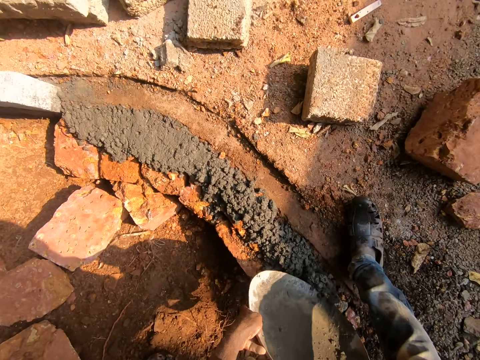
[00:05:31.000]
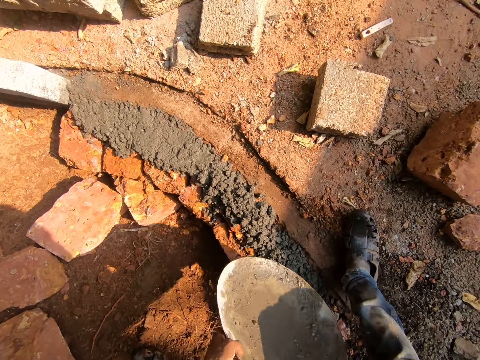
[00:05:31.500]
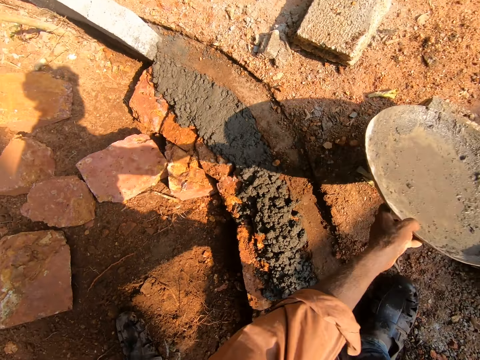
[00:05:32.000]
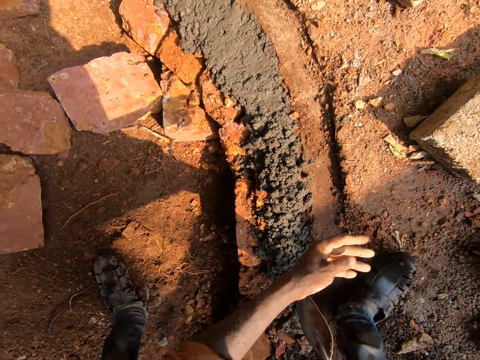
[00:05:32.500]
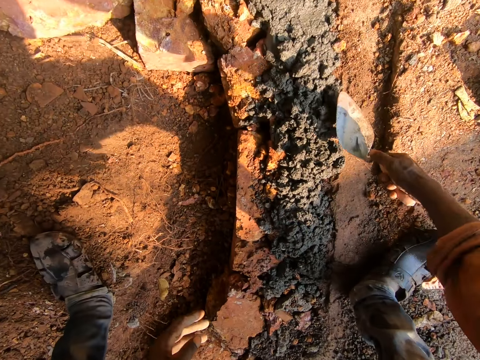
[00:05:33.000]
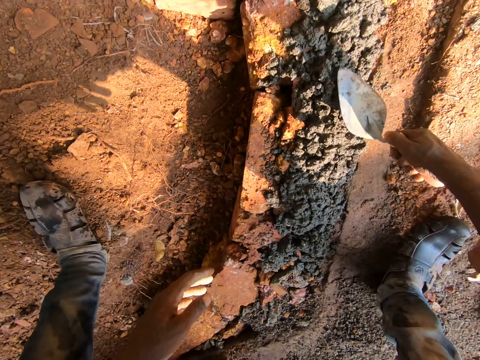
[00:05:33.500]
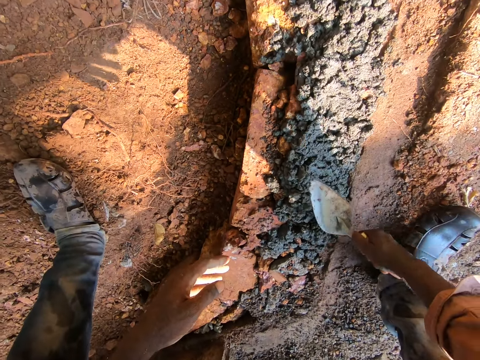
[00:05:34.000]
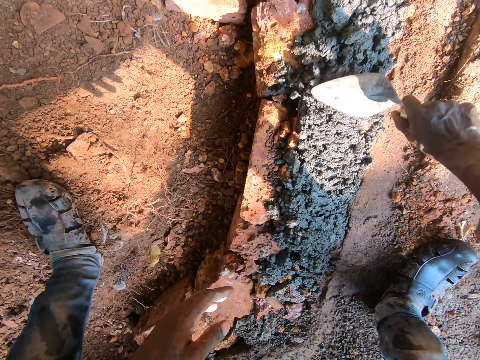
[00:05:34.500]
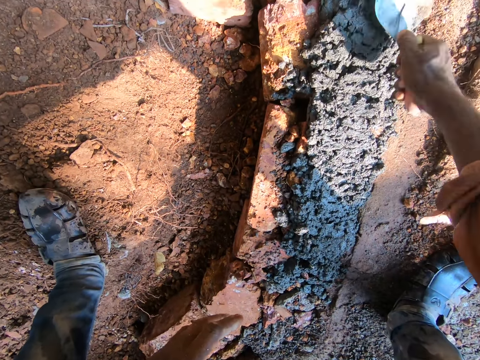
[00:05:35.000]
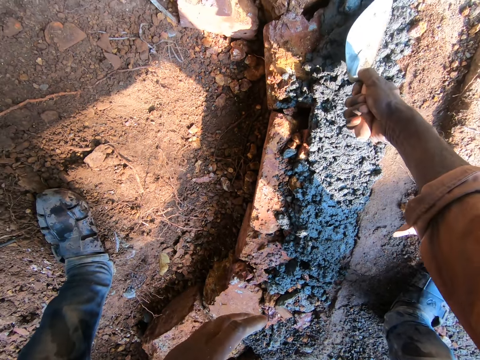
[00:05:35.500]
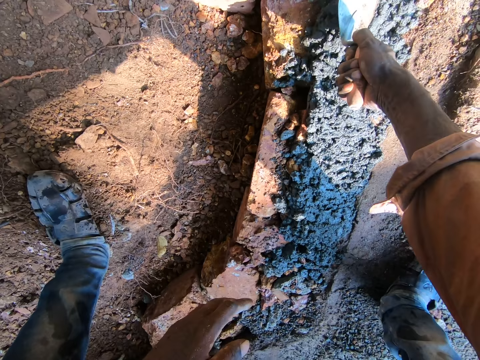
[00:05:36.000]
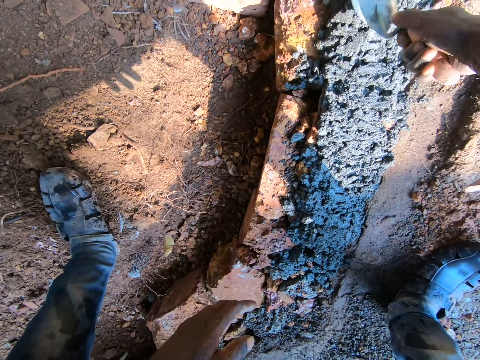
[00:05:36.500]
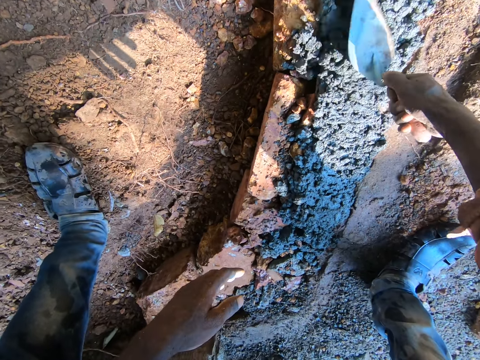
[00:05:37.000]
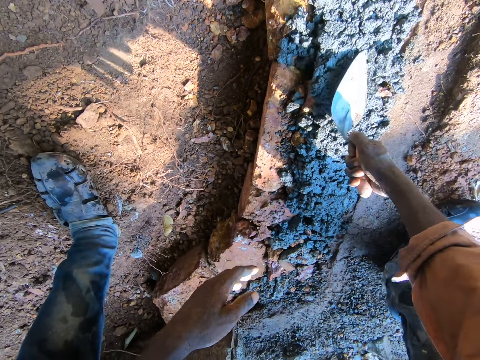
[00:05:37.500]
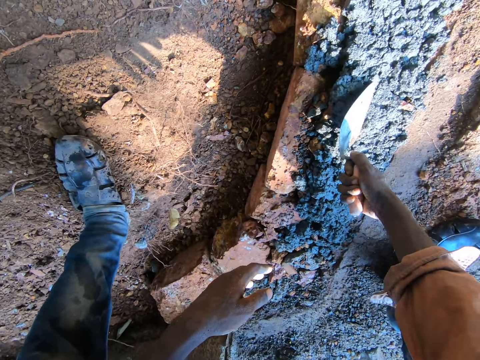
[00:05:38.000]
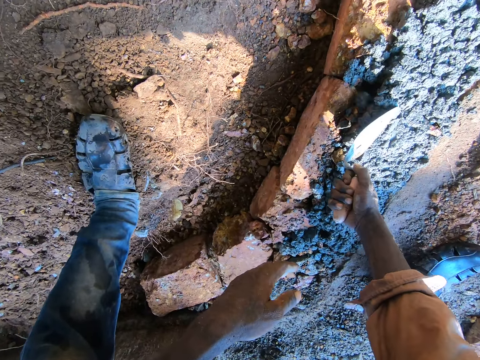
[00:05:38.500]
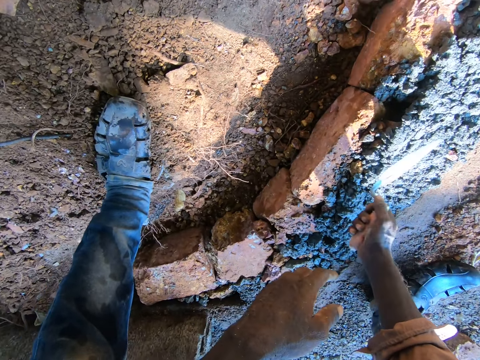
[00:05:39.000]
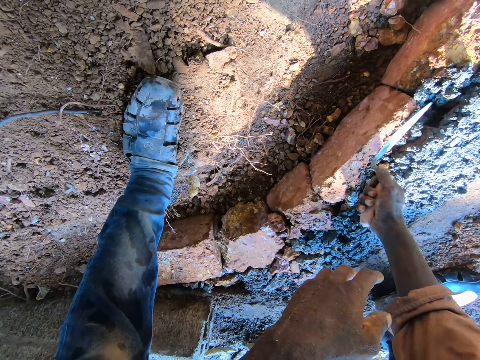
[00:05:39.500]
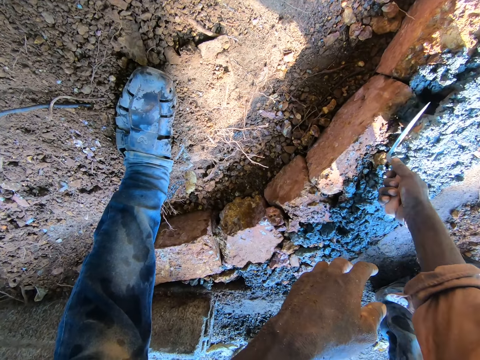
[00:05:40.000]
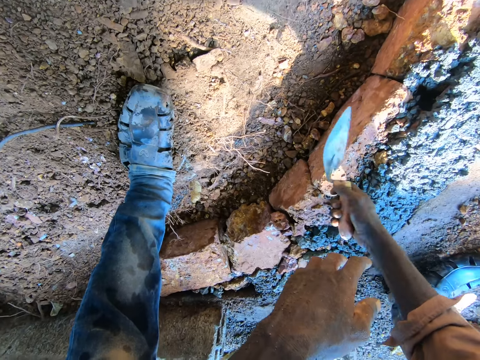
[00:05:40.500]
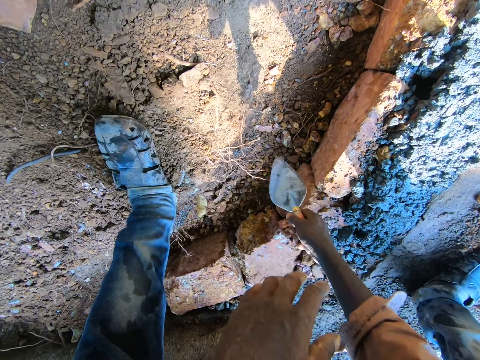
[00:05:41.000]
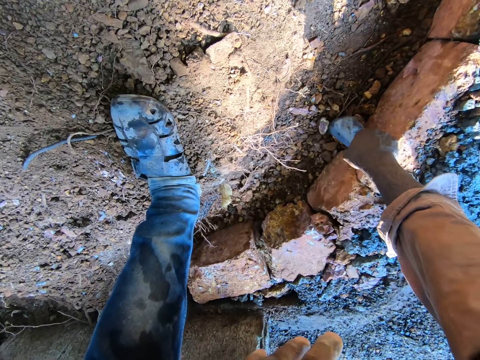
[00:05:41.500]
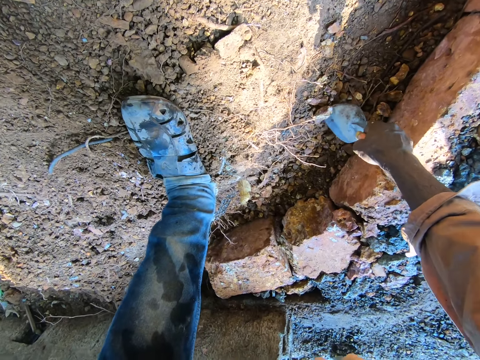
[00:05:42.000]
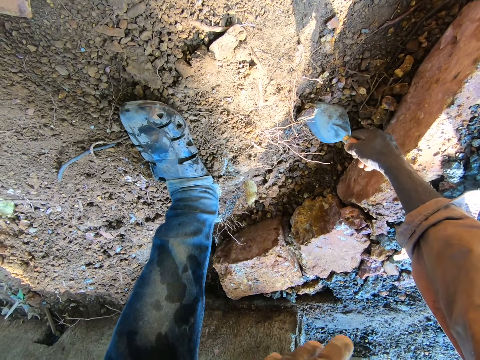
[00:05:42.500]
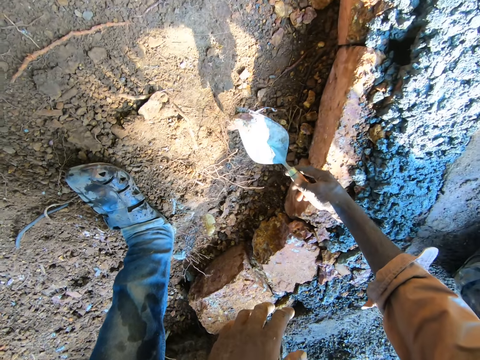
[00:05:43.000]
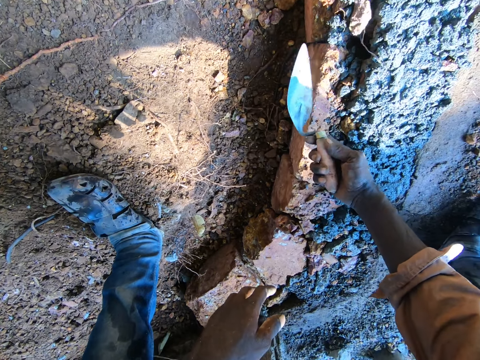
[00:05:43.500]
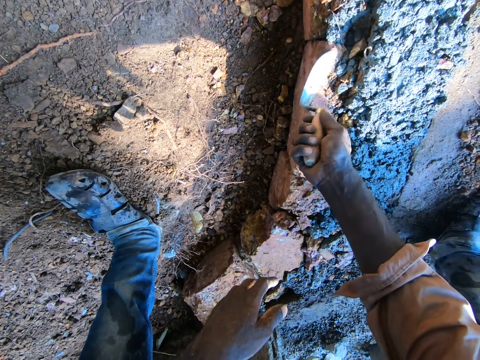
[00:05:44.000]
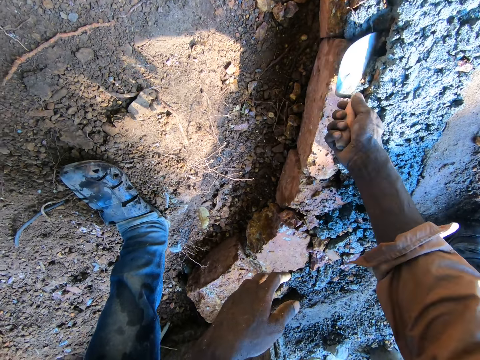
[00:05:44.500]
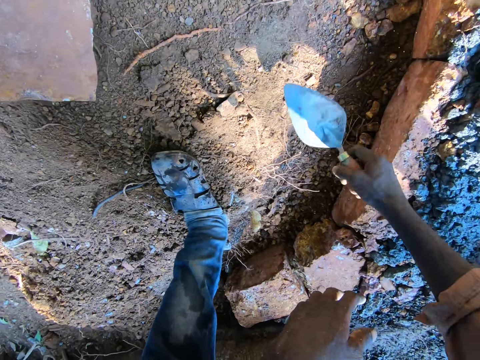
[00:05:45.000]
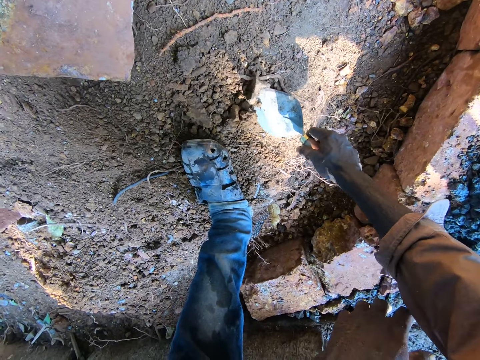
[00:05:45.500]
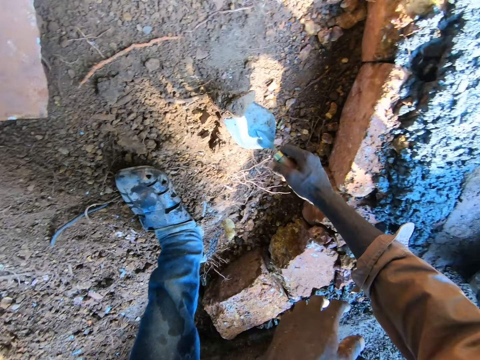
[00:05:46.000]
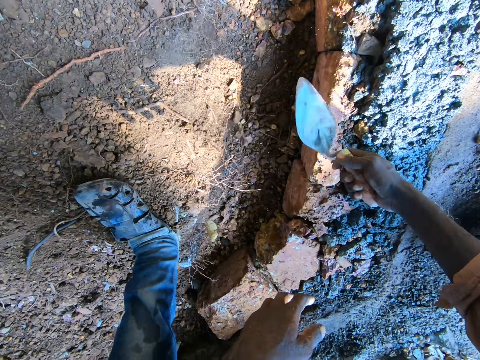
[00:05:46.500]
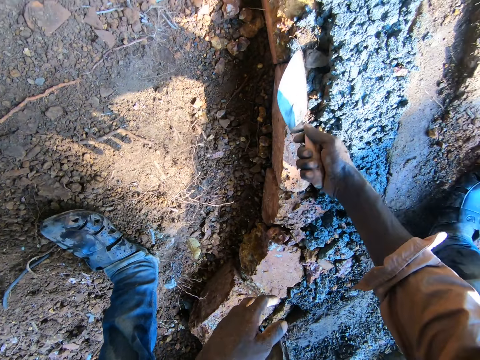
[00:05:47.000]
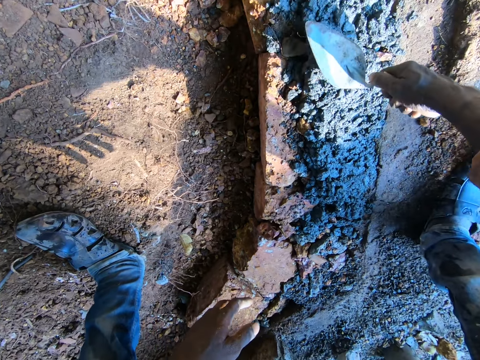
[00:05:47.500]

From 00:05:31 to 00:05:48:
The camera wearer puts down the iron tasla. They throw something on the ground. They use a trowel to level concrete with the right hand. They scoop stone using the trowel with the right hand. They carry the stone on the trowel with the right hand. They throw the stone on the concrete. They hit the stone with the trowel. They scoop stone using the trowel with the right hand. They throw the stone on the concrete. They hit the stone with the trowel.

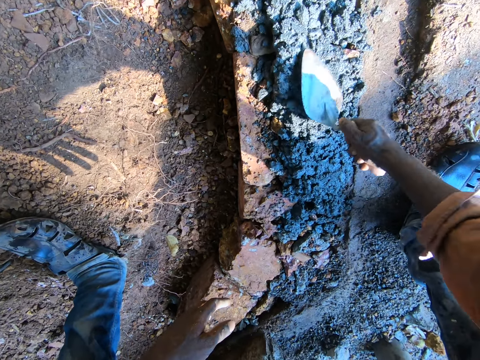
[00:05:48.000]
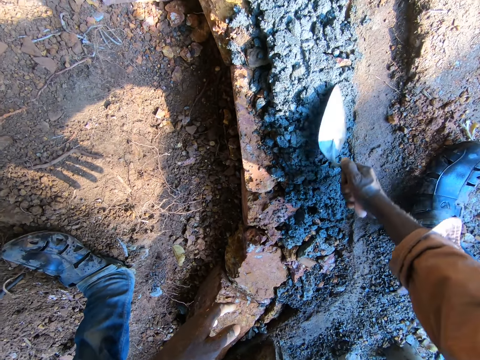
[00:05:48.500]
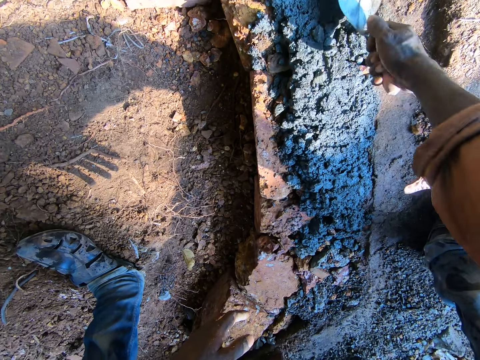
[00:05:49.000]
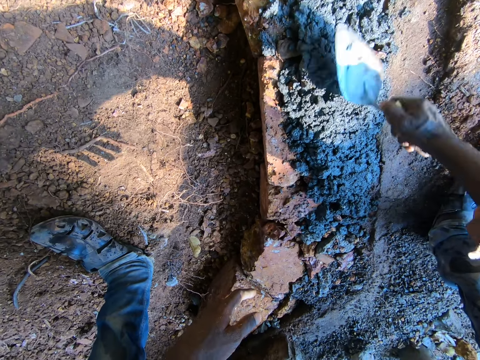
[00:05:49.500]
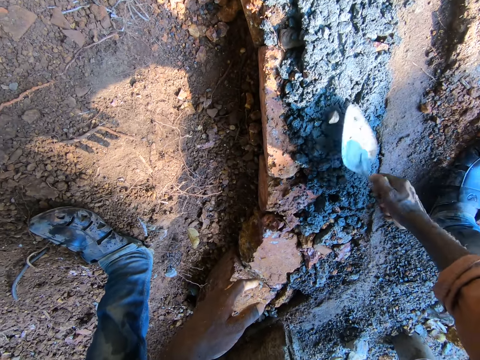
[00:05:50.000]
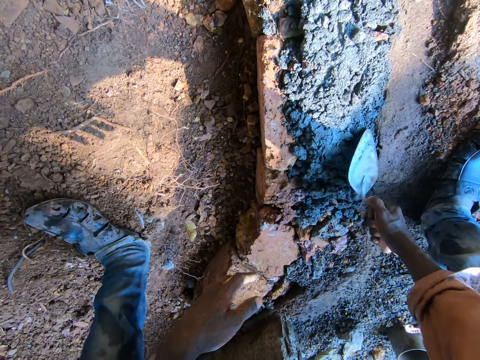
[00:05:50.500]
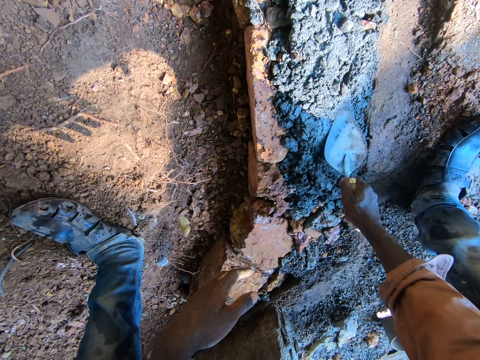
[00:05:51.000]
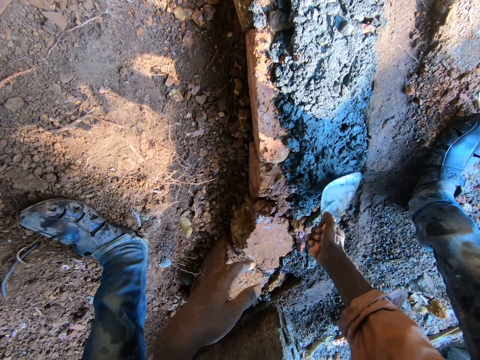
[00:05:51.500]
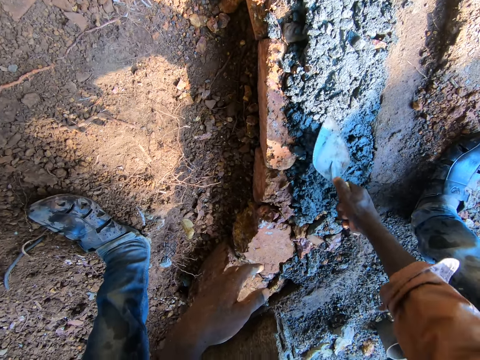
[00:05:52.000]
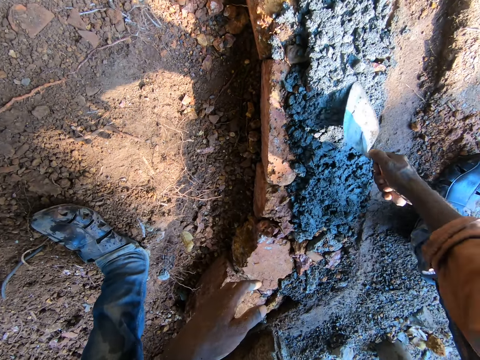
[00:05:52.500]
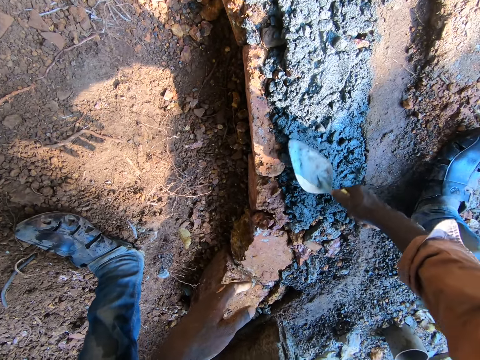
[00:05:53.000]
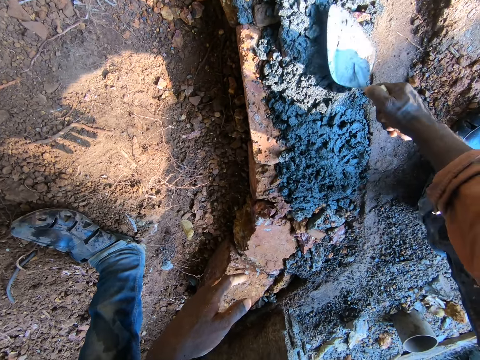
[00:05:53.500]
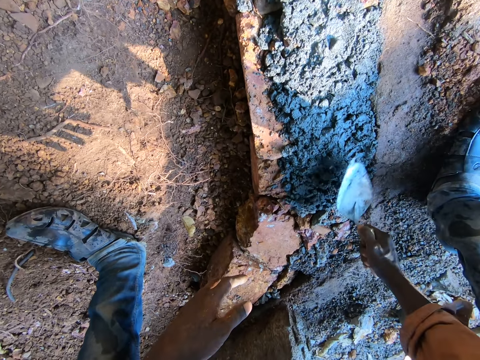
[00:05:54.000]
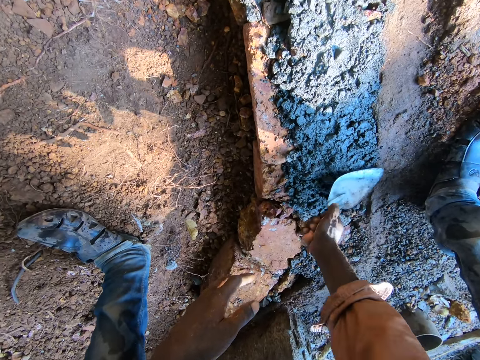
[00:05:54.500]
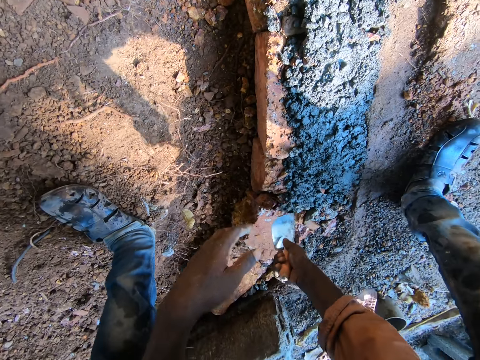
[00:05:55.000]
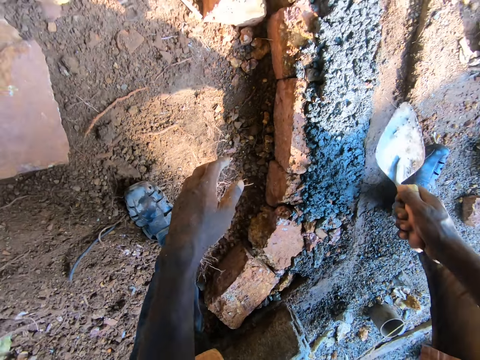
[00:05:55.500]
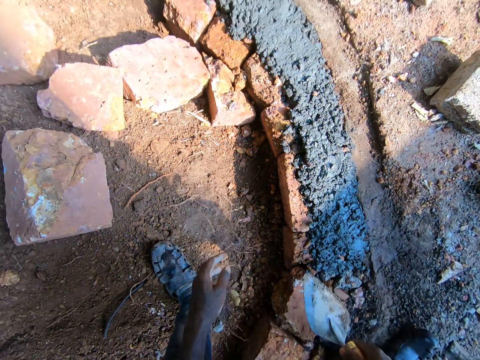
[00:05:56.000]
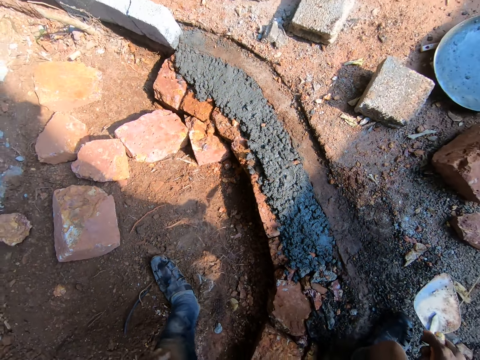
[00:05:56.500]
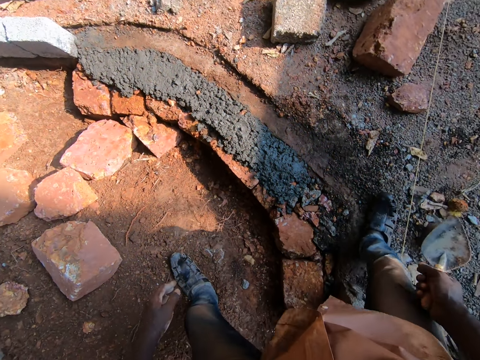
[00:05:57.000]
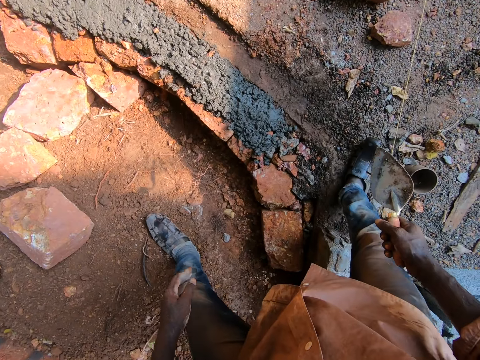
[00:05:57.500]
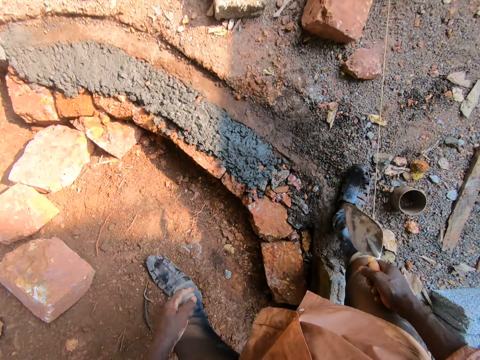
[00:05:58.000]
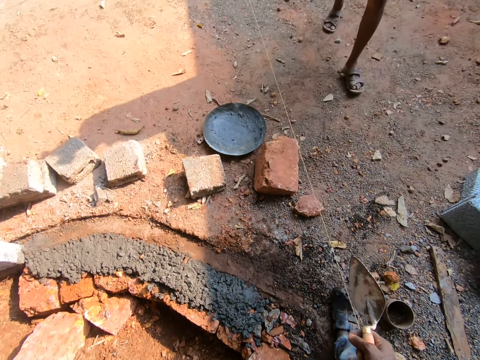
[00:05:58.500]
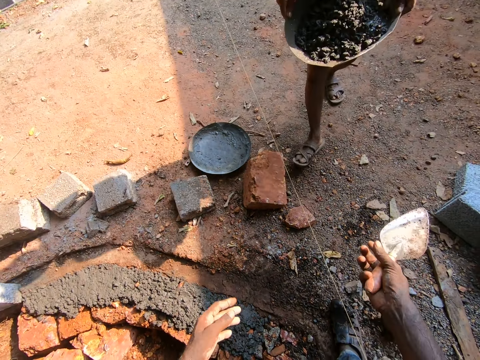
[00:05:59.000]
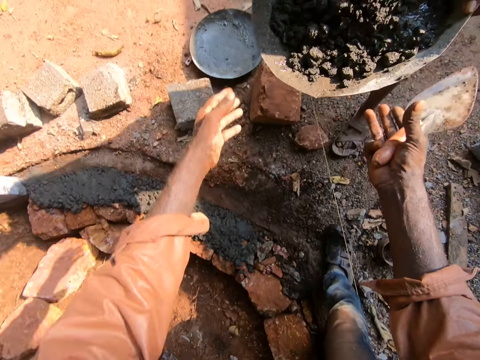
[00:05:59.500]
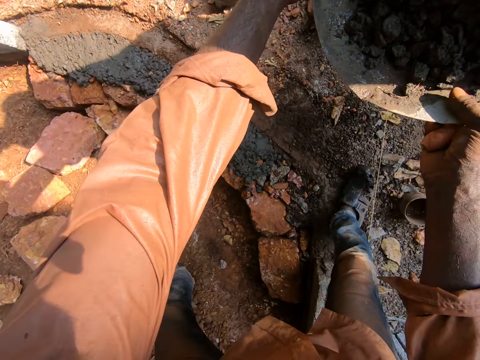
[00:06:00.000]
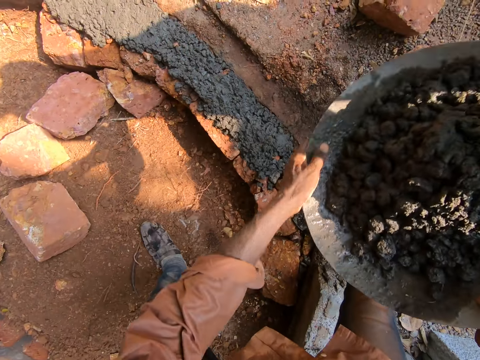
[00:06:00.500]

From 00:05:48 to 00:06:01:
The camera wearer uses a trowel to level concrete with the right hand. They take concrete from a man with both hands.
